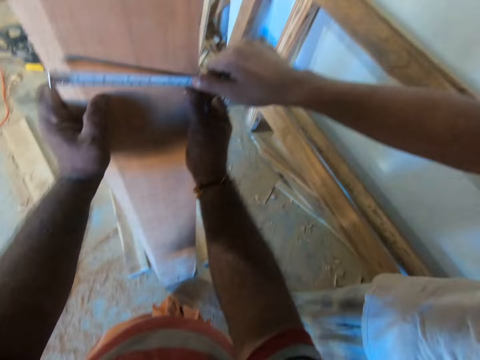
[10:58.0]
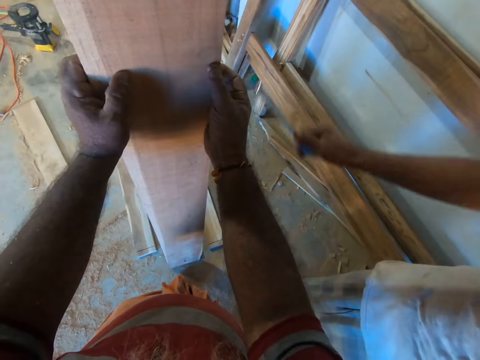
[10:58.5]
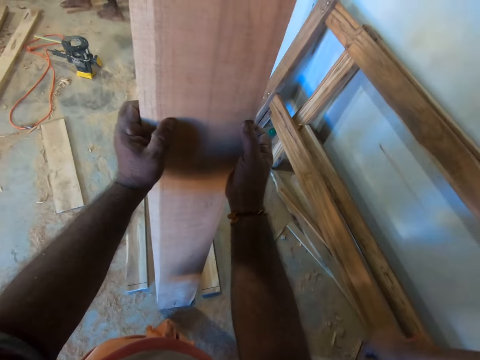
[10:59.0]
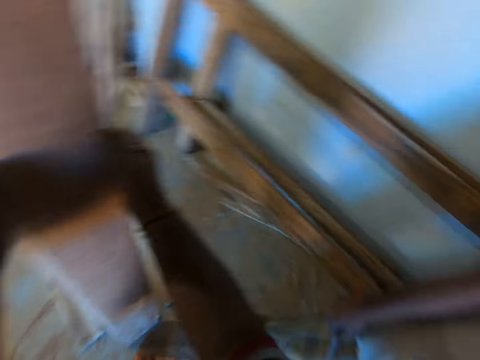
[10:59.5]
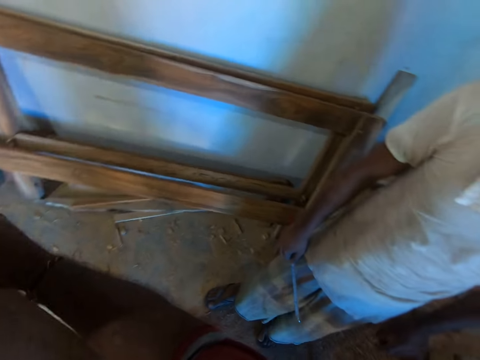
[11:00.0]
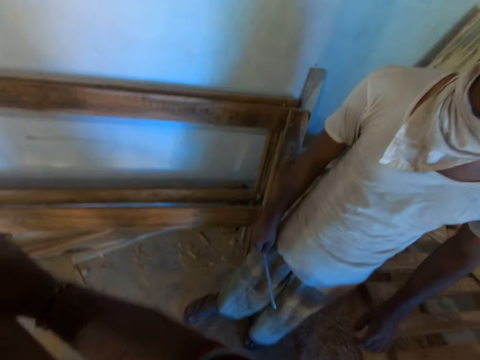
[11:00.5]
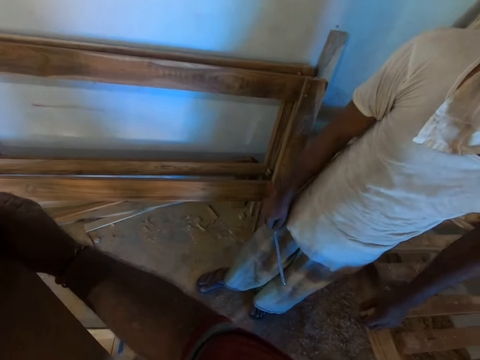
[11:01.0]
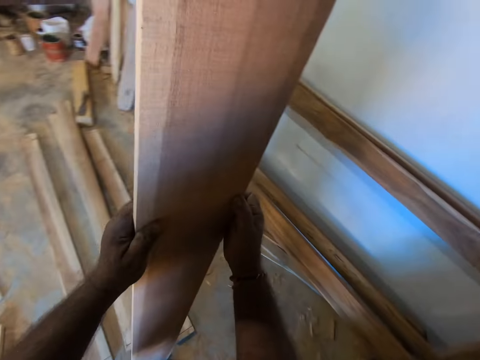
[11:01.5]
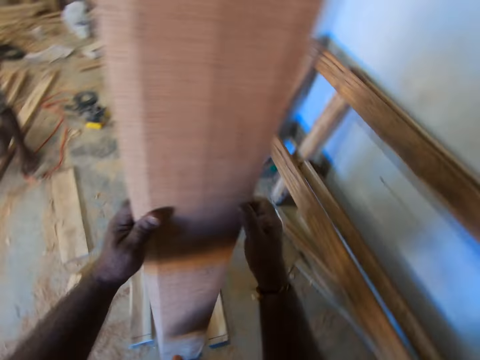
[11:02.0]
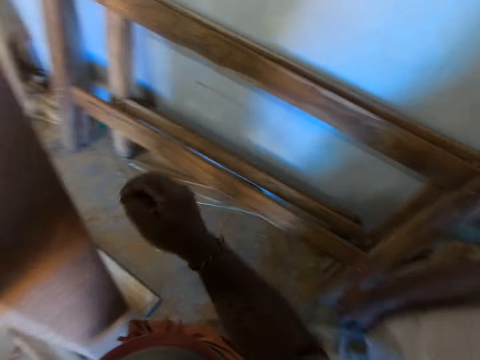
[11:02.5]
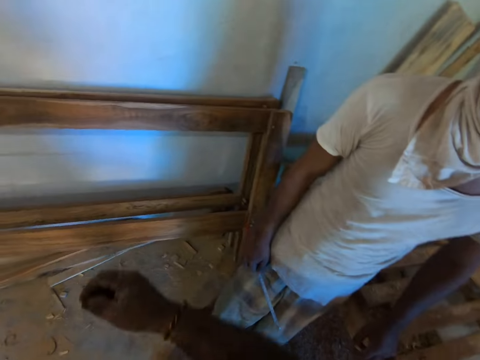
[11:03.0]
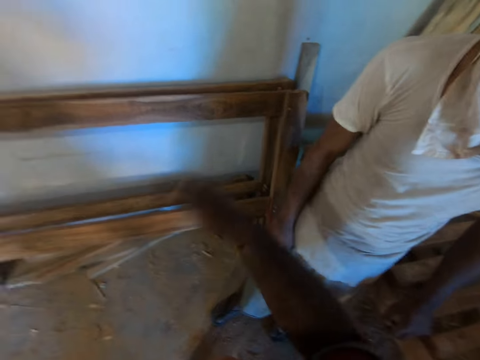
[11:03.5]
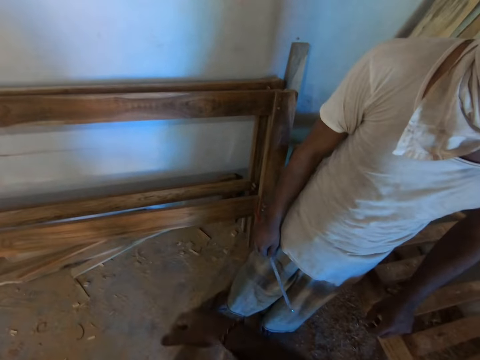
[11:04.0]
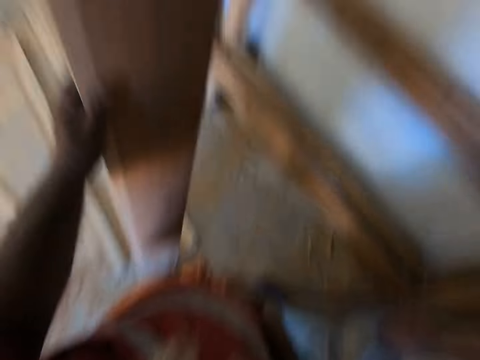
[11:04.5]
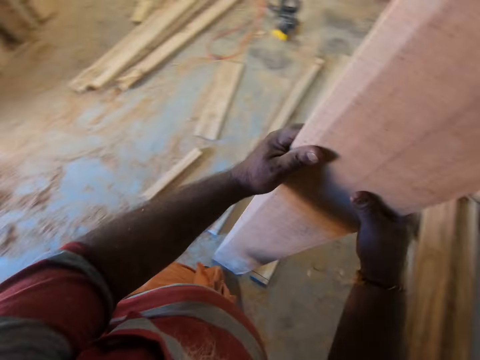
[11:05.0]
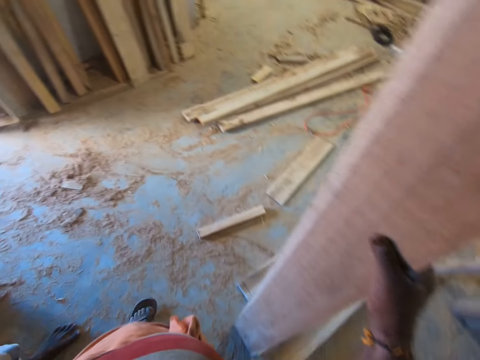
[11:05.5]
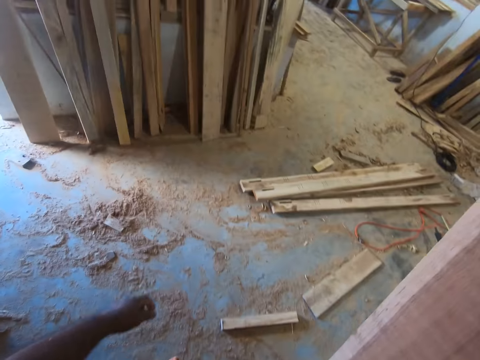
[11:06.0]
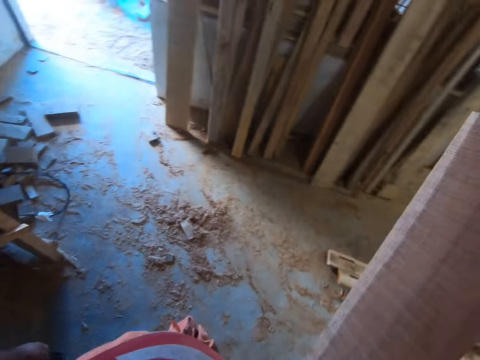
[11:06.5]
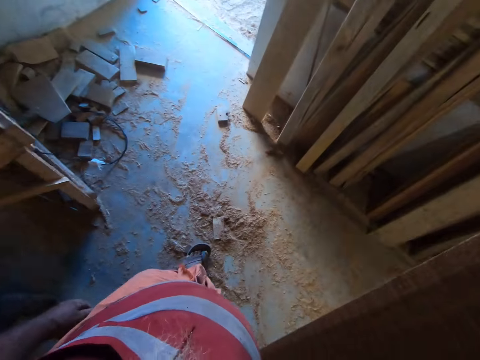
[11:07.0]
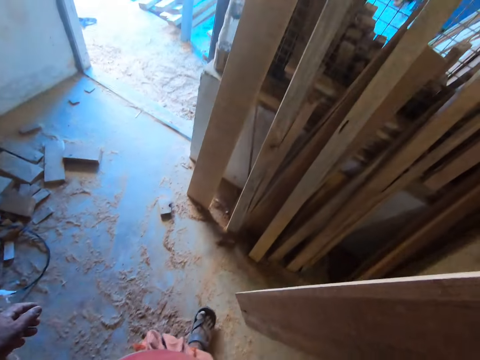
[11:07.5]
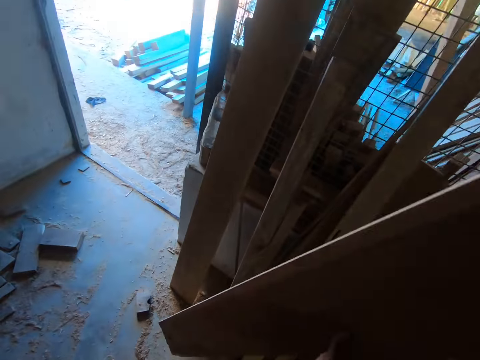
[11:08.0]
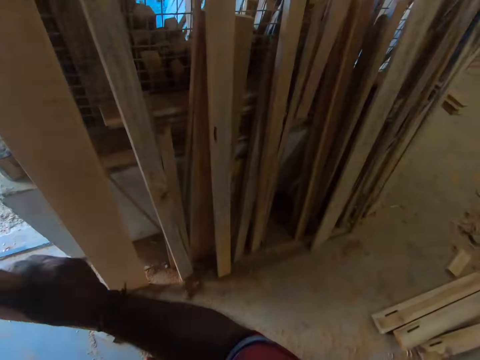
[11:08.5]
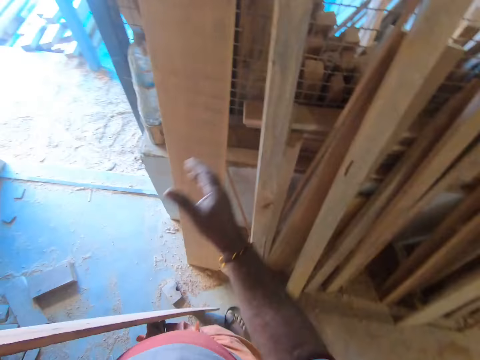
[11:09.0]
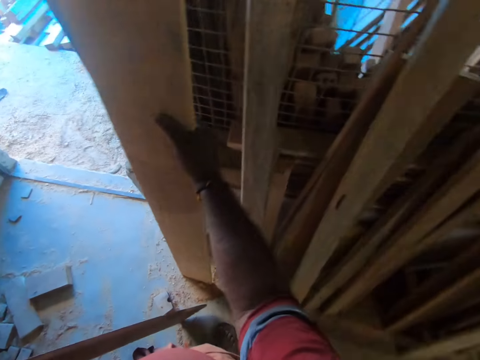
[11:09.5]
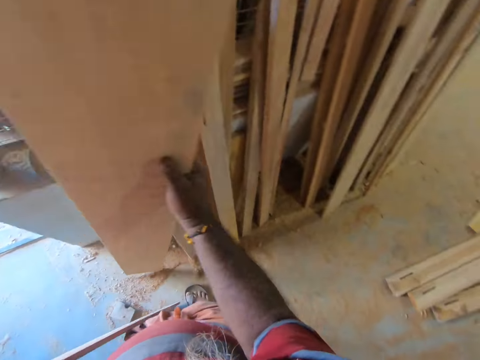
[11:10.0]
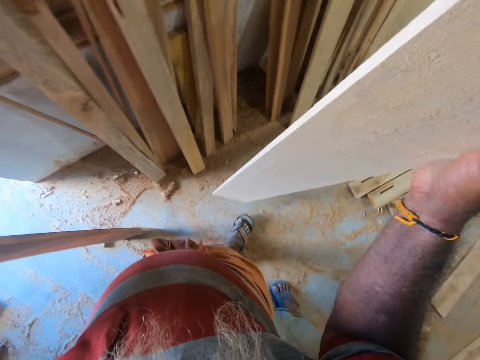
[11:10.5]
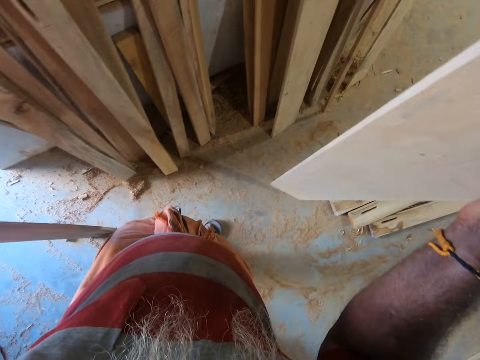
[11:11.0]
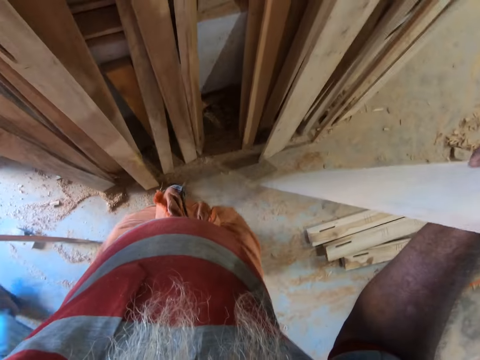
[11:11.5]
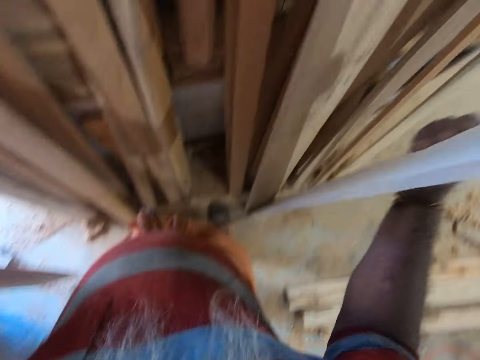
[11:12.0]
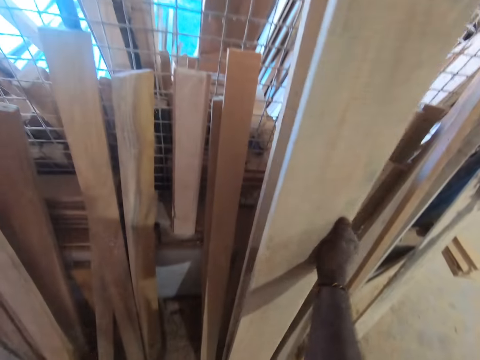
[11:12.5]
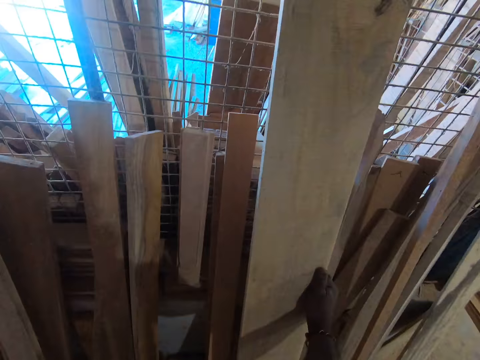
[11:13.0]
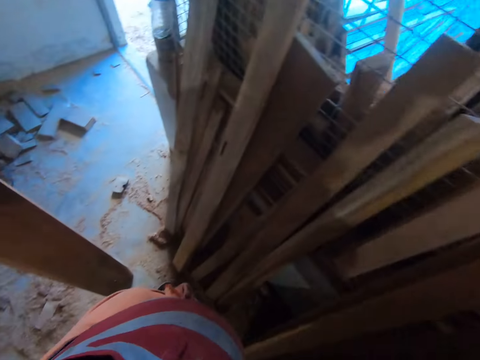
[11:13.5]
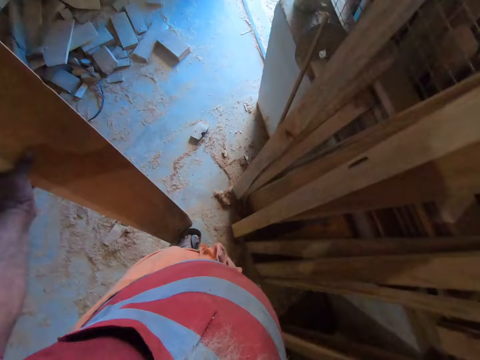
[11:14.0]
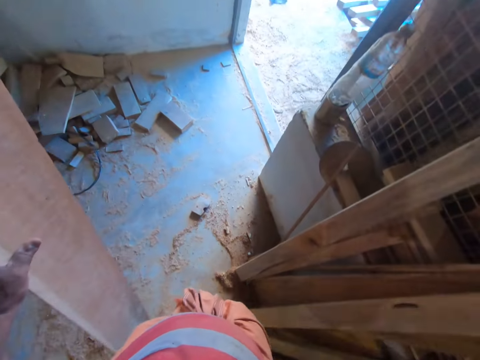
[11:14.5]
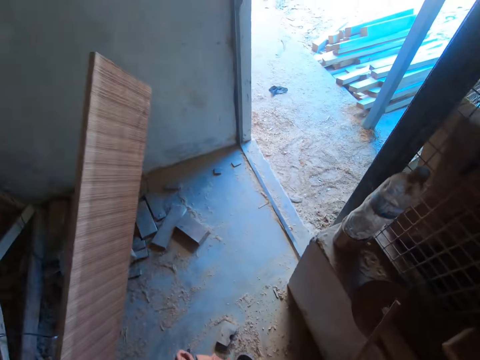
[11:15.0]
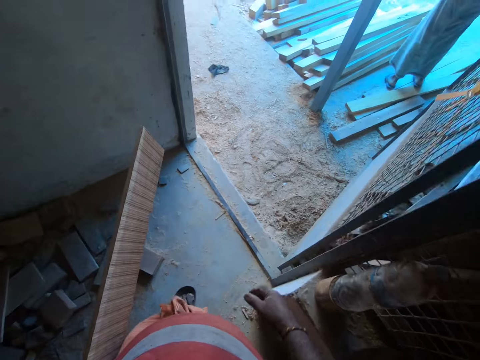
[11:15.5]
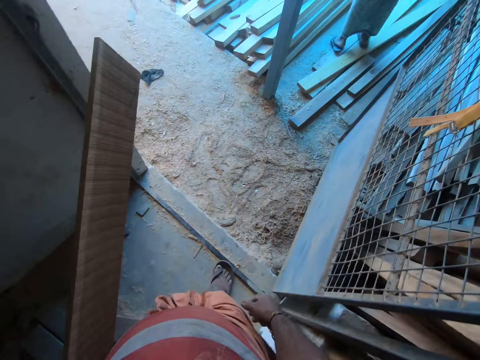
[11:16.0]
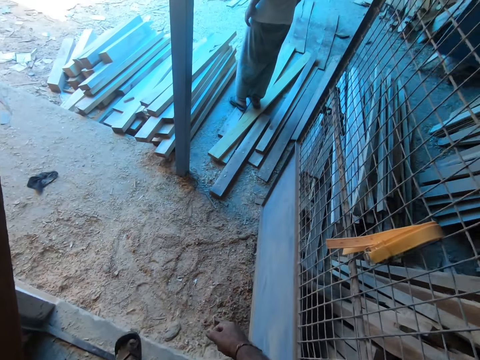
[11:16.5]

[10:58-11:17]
The camera wearer interacts with a man. He passes the plank from his left hand to his right hand. He walks. He touches a plank on the ground with his right hand. He picks up the plank with his right hand. He places the plank on a plank with his right hand. He walks carrying the piece of timber.

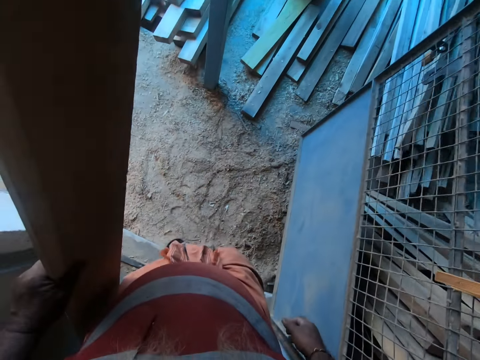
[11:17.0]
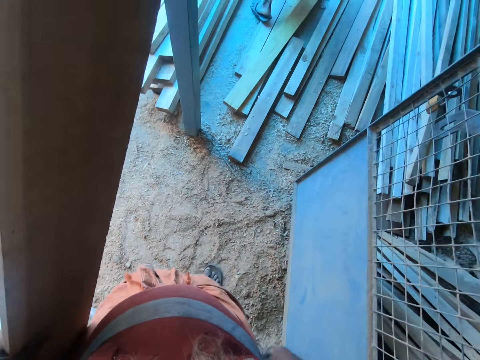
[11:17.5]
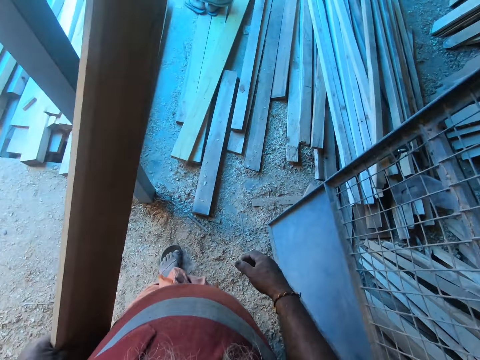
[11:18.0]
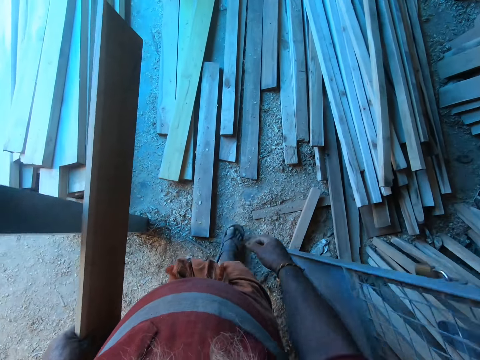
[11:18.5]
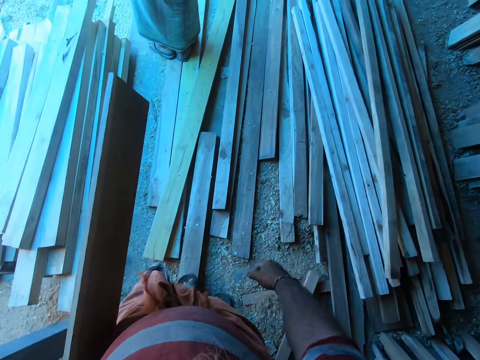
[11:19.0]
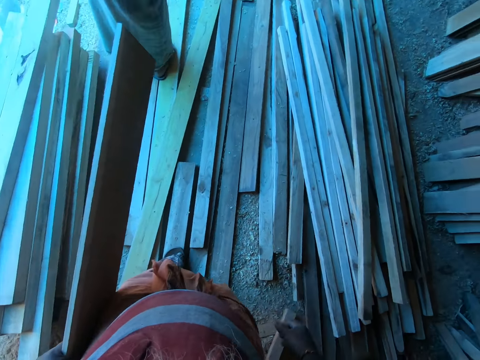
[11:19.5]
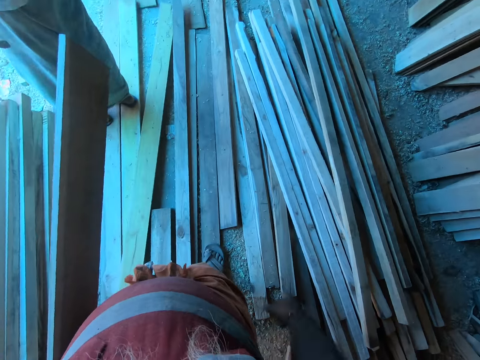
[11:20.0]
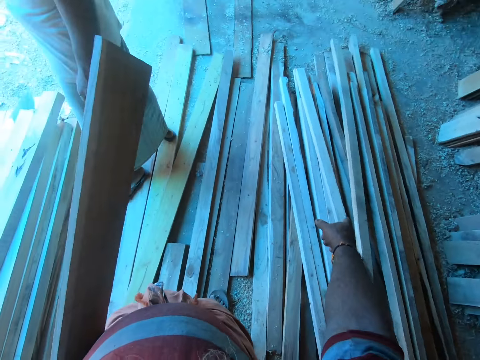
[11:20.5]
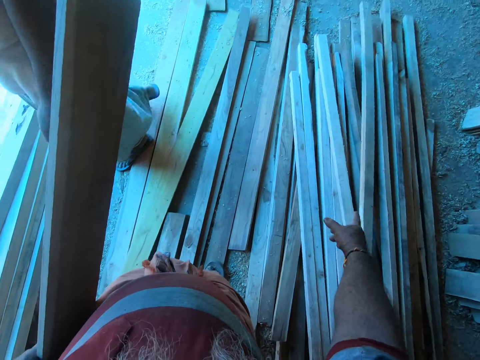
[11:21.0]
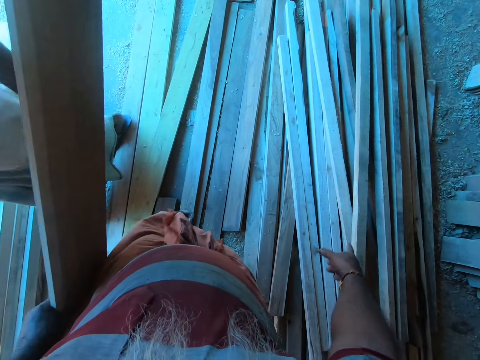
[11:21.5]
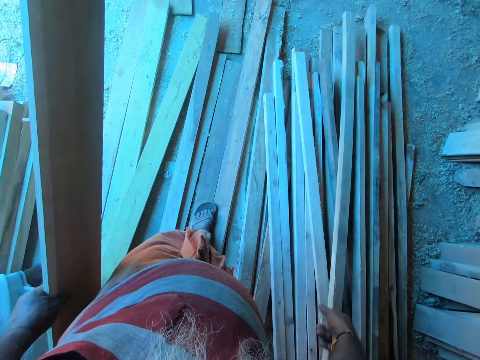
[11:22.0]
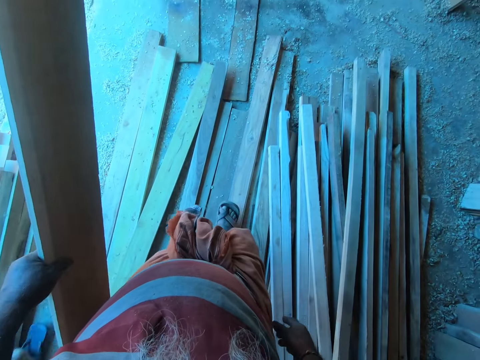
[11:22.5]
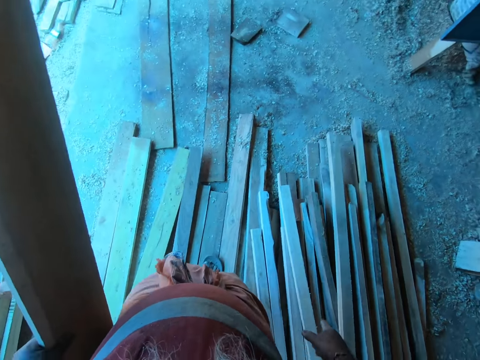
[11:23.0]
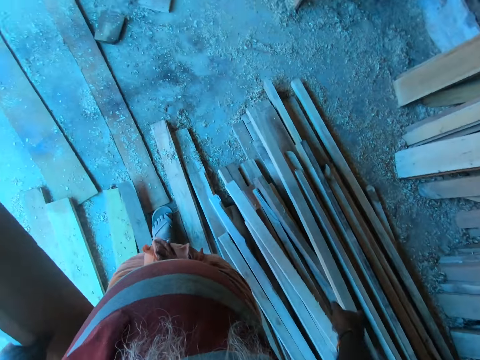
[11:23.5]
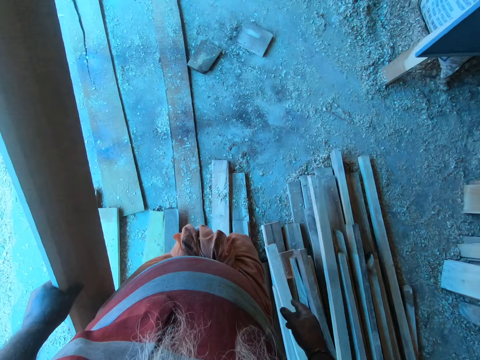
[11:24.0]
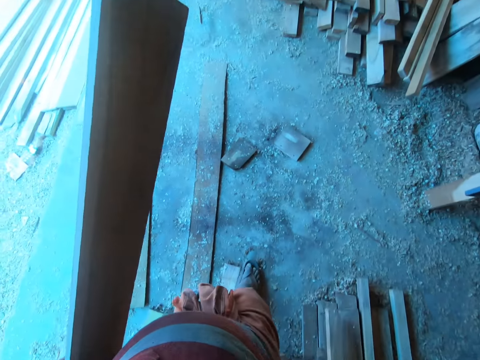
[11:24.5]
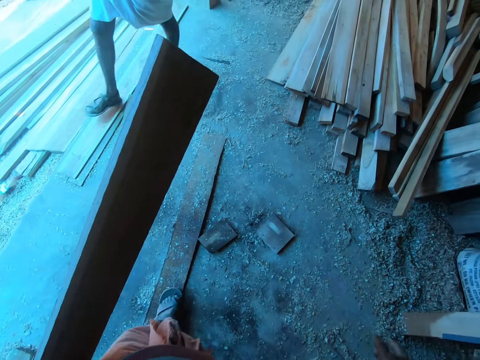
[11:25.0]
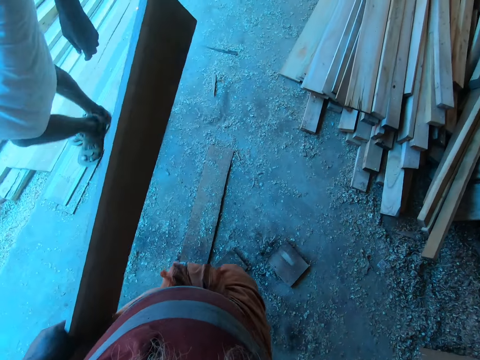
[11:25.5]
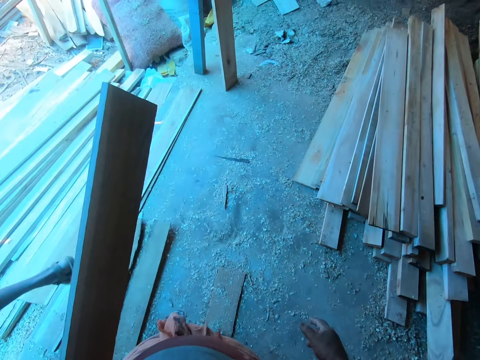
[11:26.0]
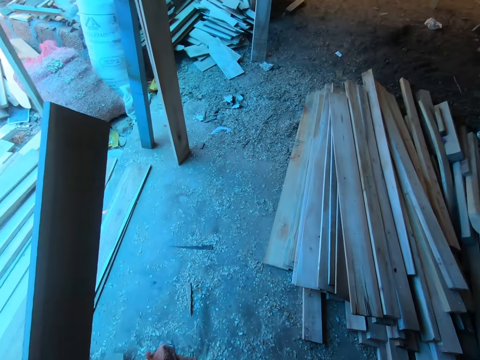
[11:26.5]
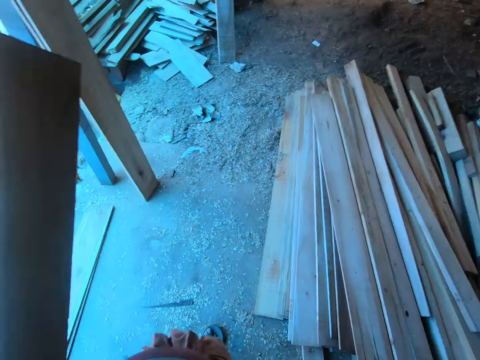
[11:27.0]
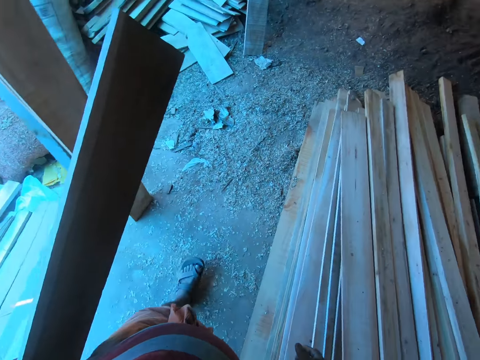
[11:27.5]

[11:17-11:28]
A man interacts with the camera wearer. The camera wearer walks.
